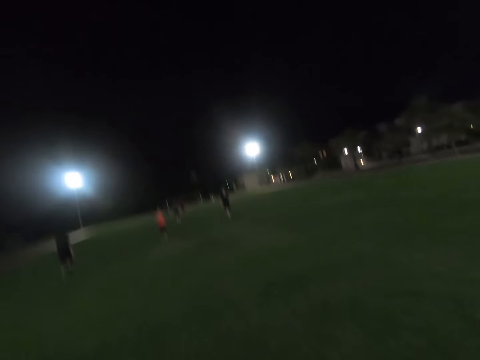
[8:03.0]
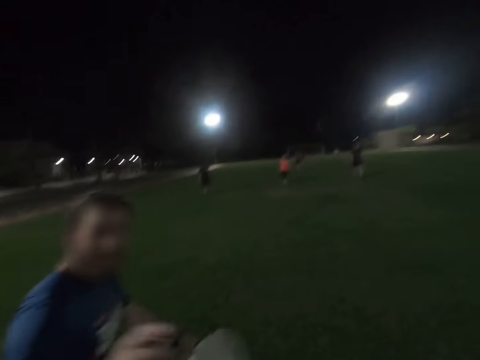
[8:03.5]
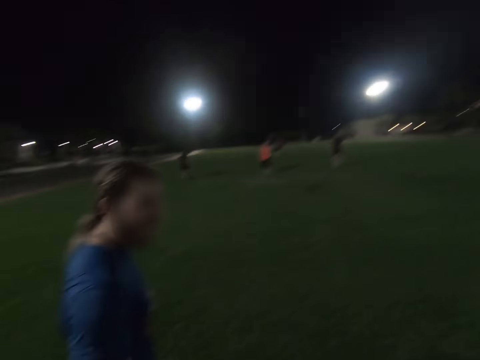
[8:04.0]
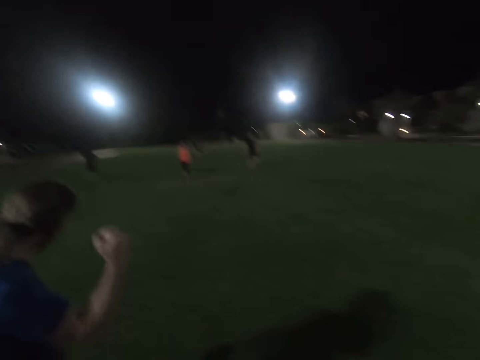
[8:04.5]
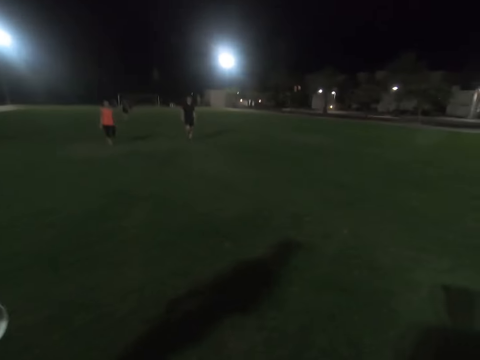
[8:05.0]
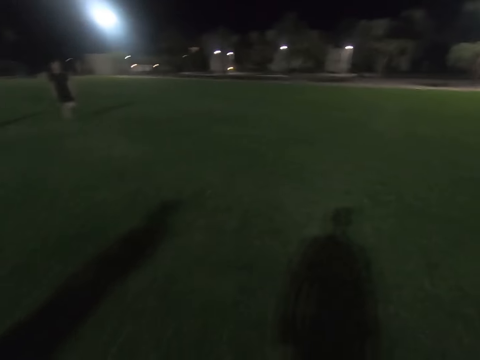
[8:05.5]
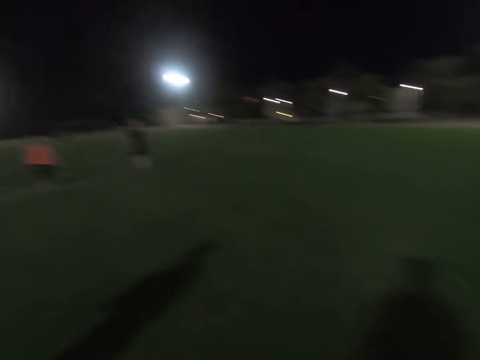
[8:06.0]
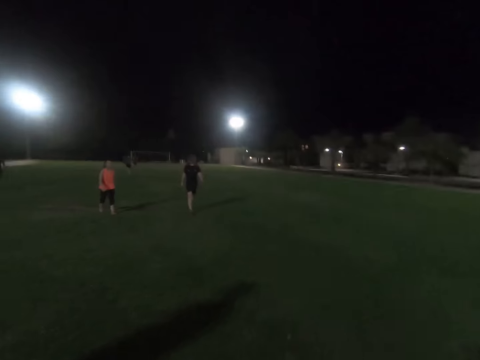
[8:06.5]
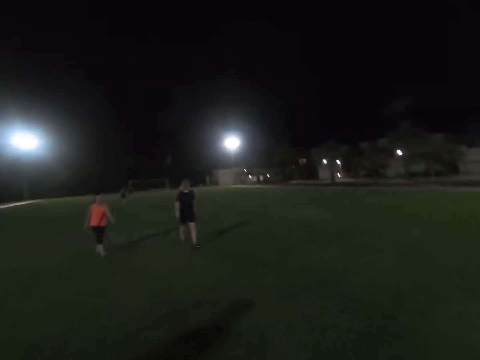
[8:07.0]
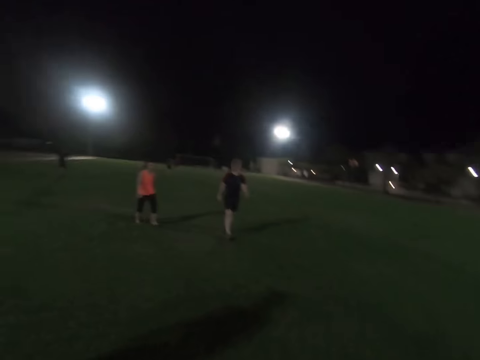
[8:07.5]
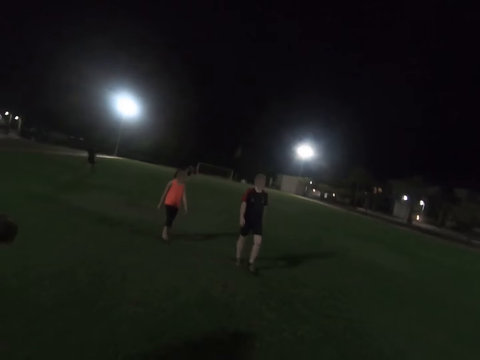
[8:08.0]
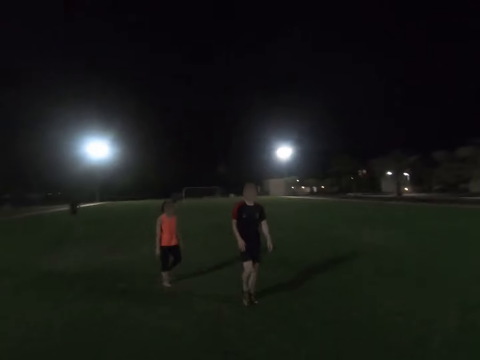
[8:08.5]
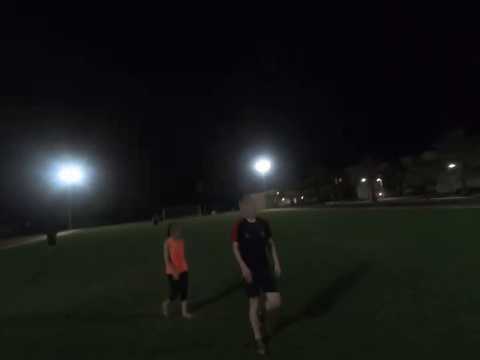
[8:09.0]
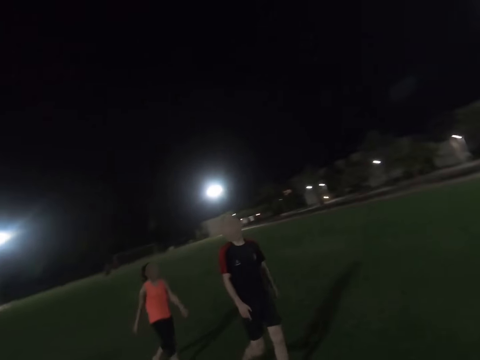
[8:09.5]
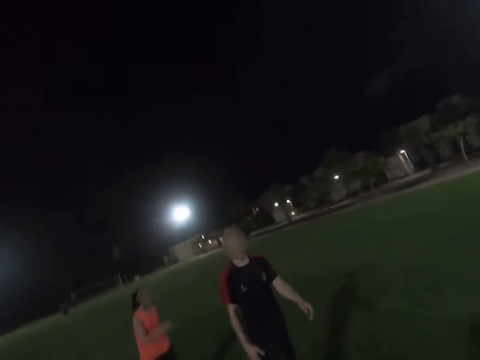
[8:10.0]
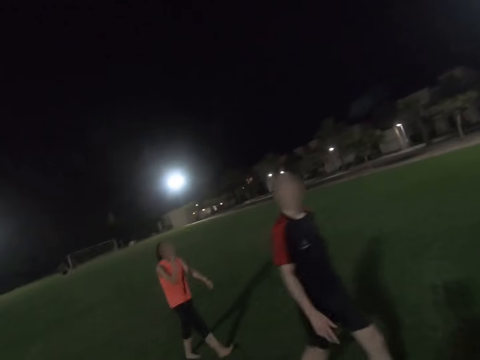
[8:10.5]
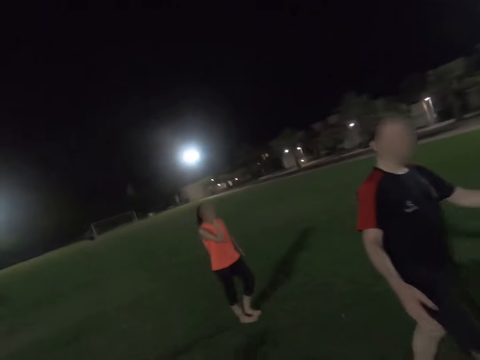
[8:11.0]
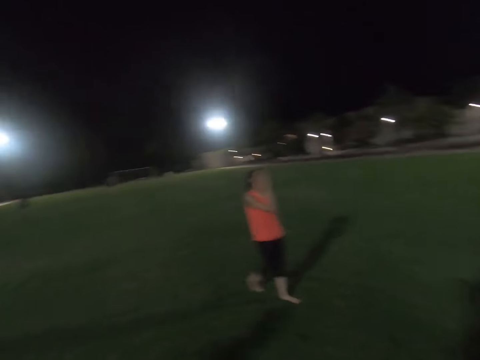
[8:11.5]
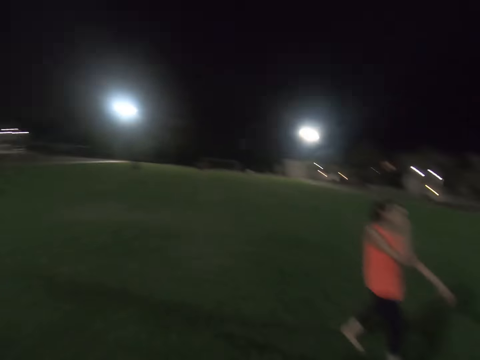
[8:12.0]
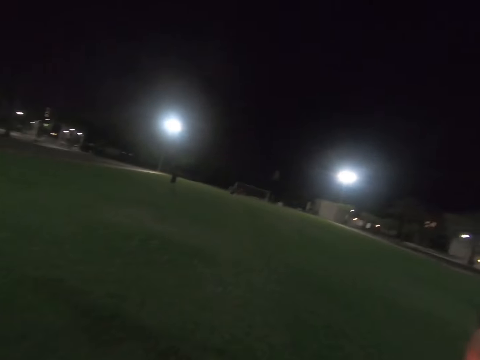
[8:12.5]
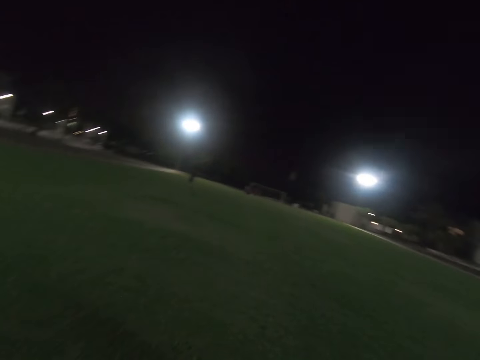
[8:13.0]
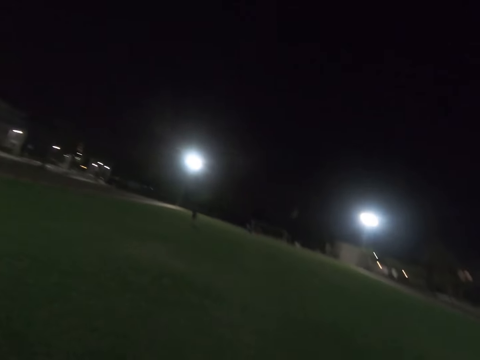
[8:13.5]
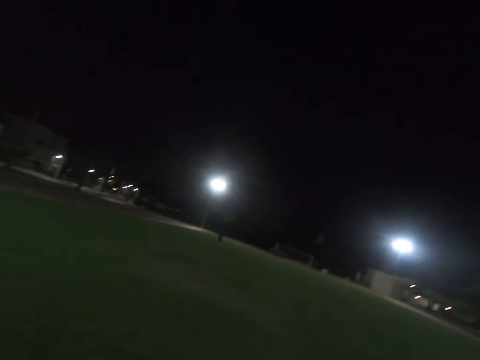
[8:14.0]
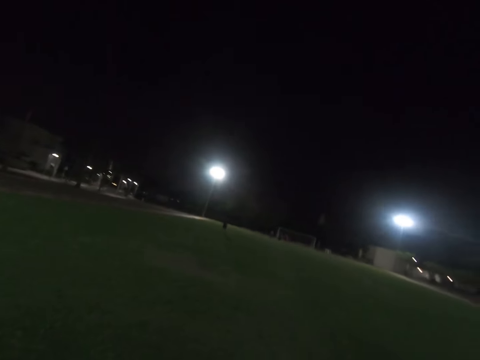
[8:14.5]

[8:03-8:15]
A man holds the frisbee disc. Another man walks around the field. A lady walks around the field.

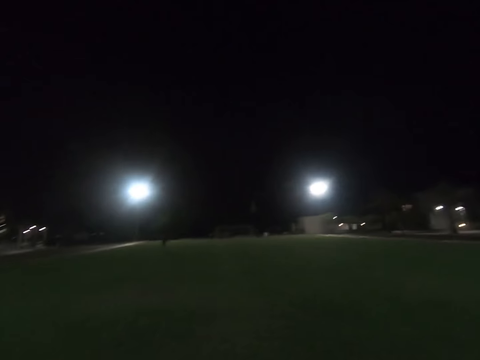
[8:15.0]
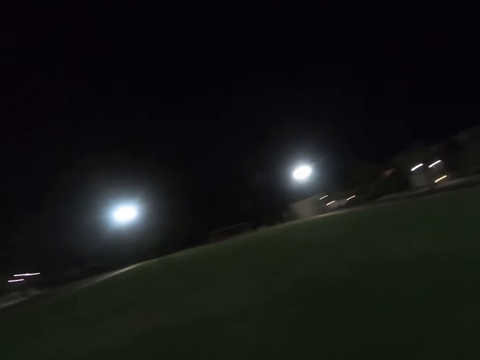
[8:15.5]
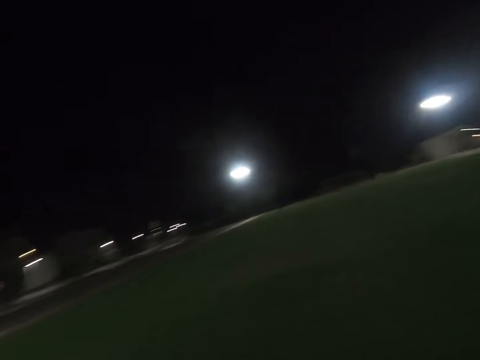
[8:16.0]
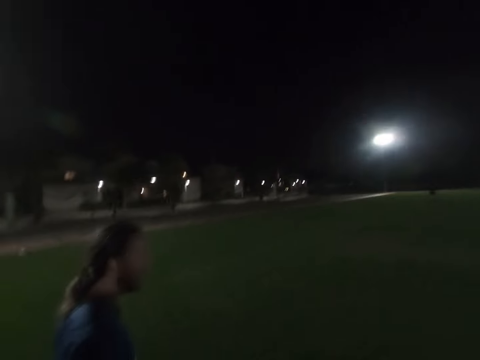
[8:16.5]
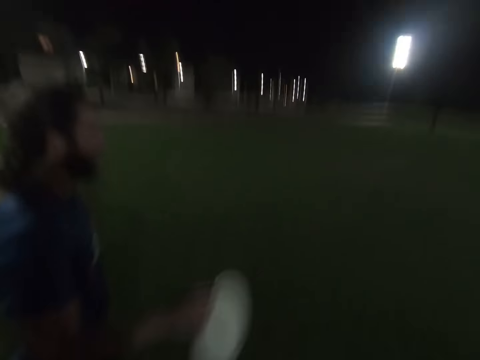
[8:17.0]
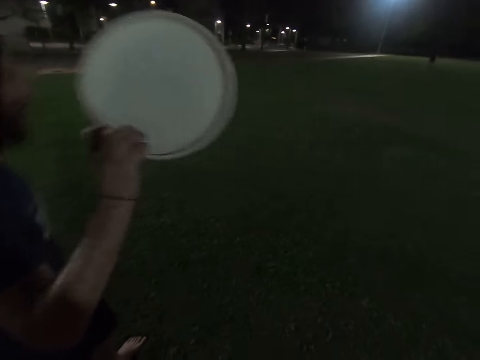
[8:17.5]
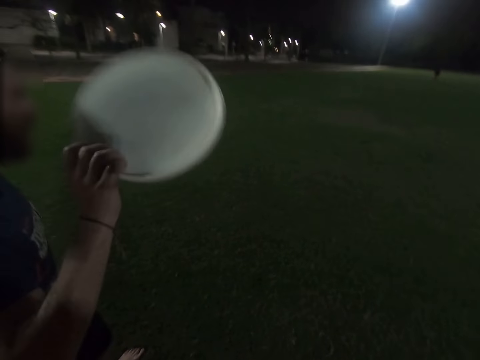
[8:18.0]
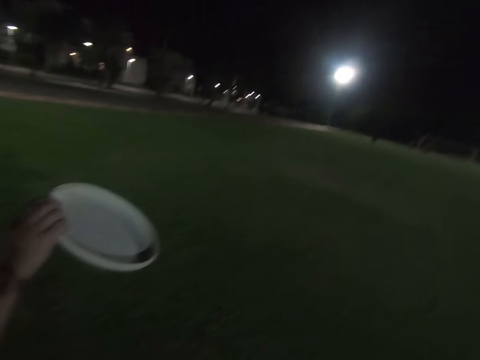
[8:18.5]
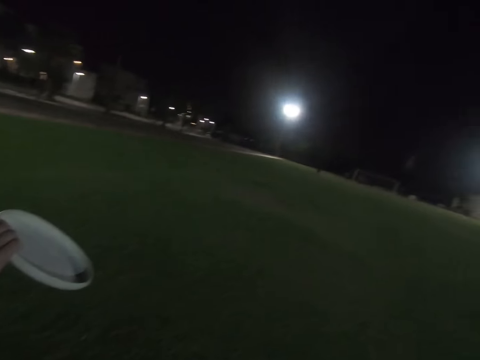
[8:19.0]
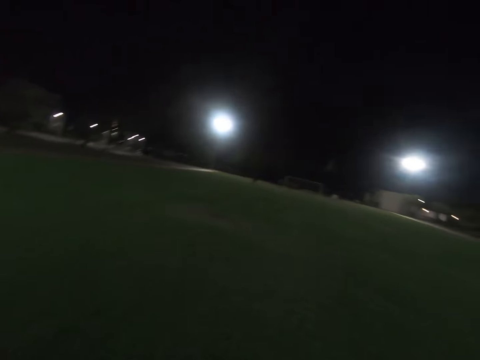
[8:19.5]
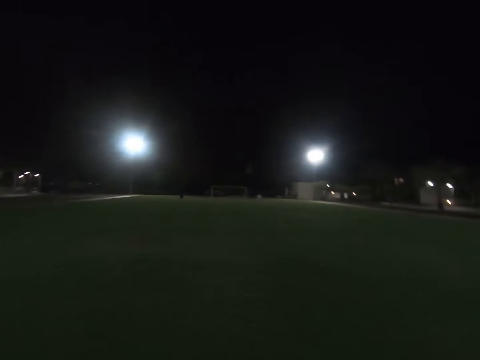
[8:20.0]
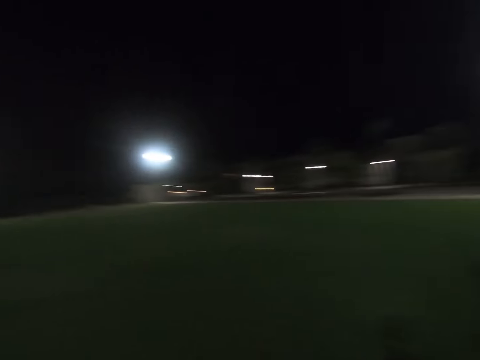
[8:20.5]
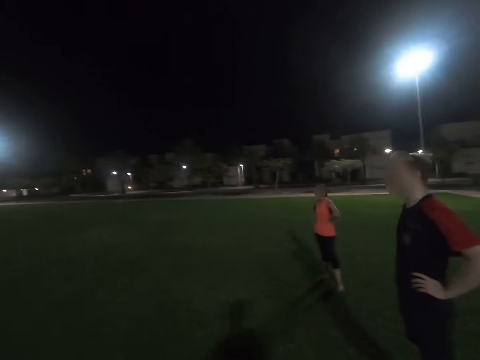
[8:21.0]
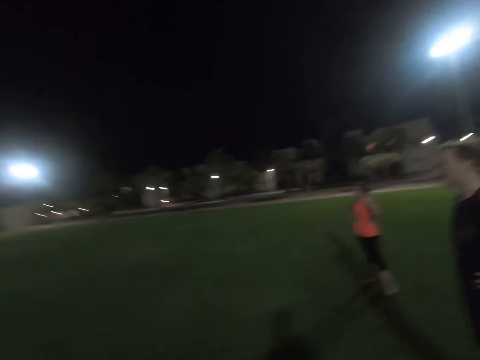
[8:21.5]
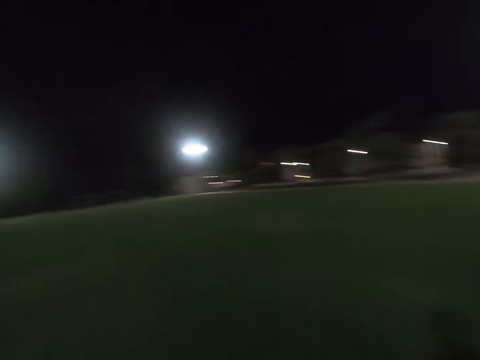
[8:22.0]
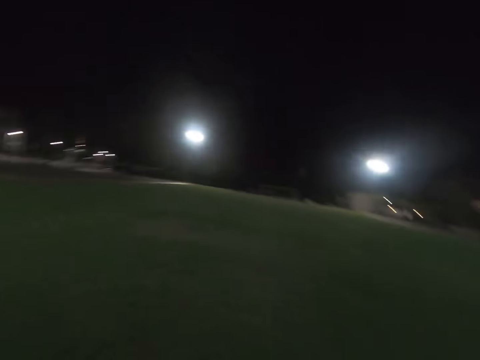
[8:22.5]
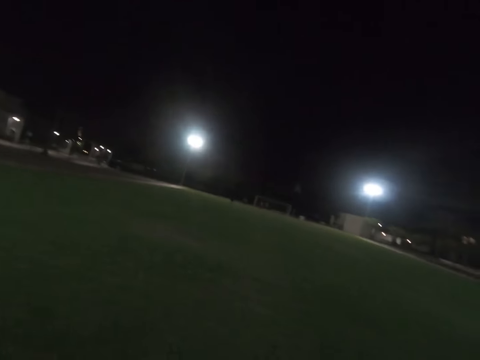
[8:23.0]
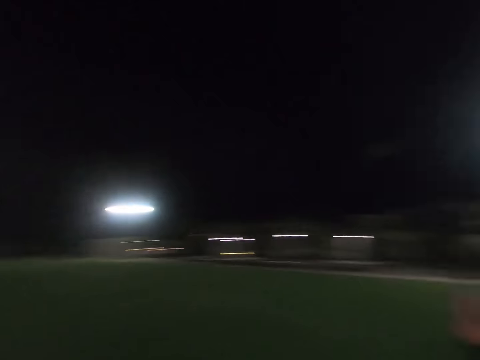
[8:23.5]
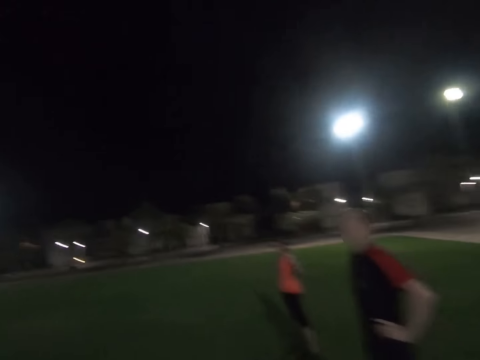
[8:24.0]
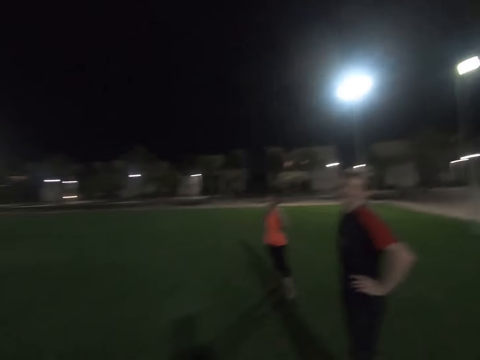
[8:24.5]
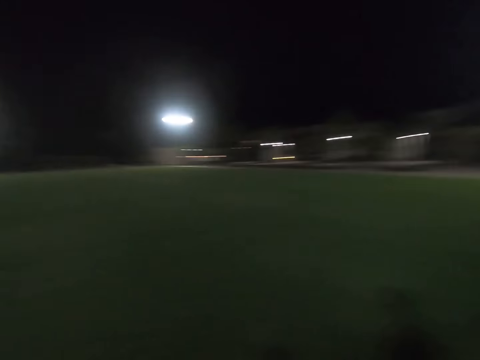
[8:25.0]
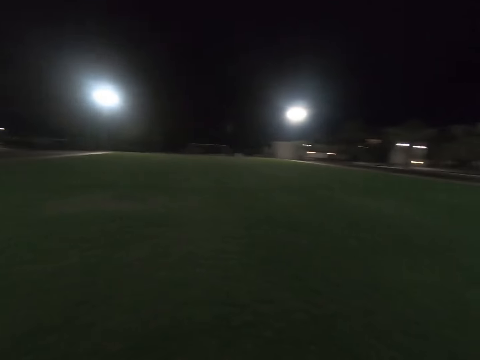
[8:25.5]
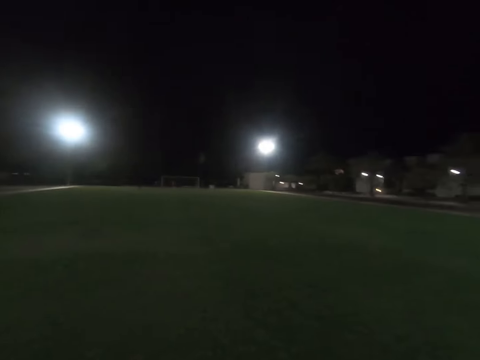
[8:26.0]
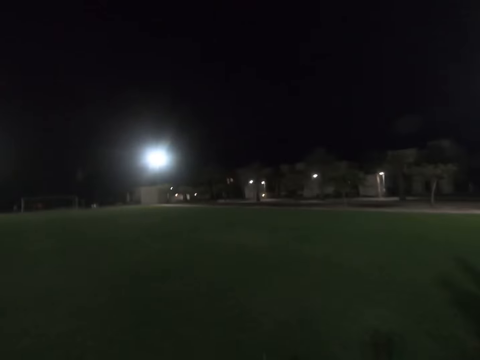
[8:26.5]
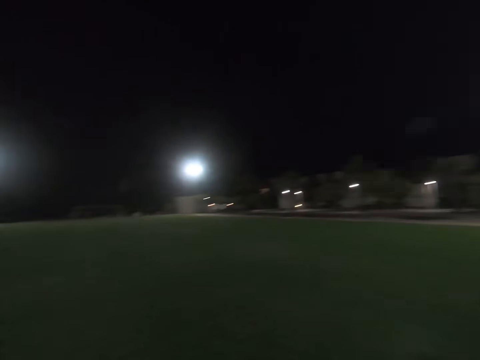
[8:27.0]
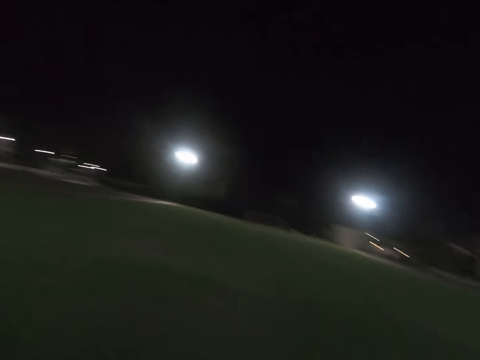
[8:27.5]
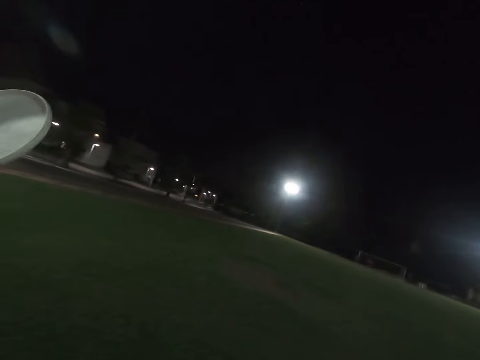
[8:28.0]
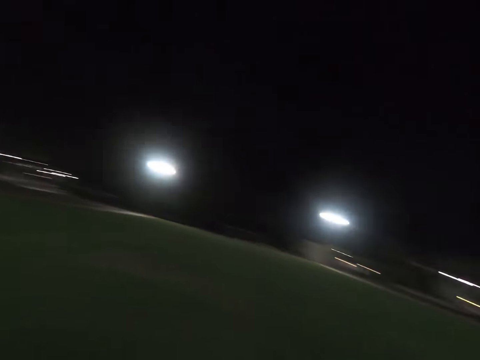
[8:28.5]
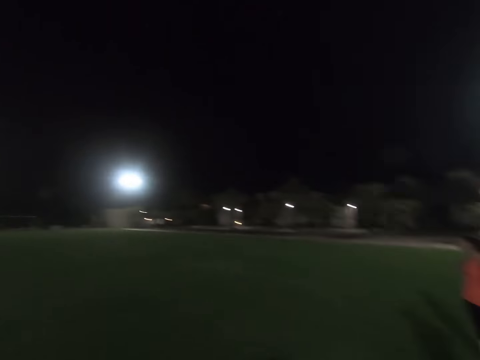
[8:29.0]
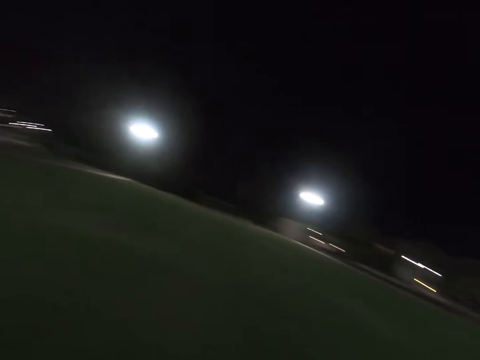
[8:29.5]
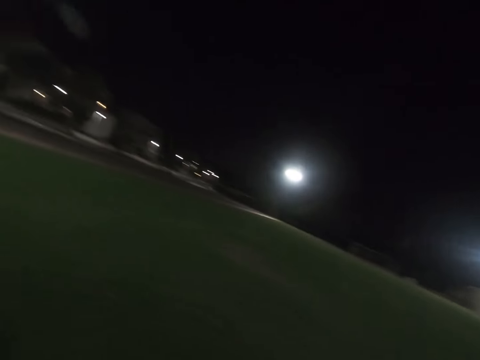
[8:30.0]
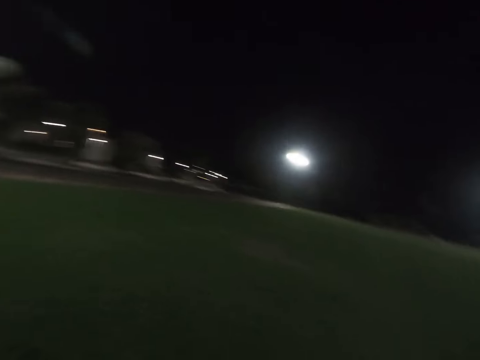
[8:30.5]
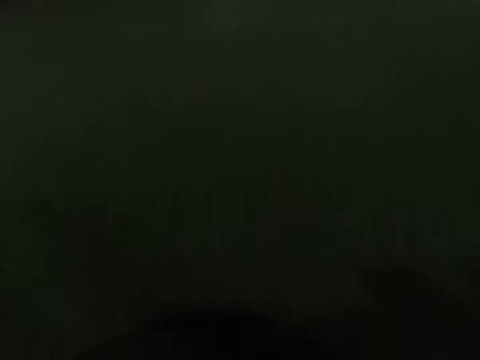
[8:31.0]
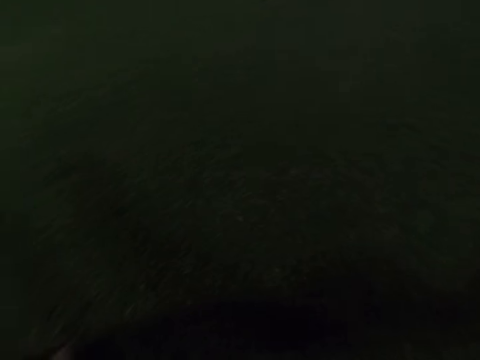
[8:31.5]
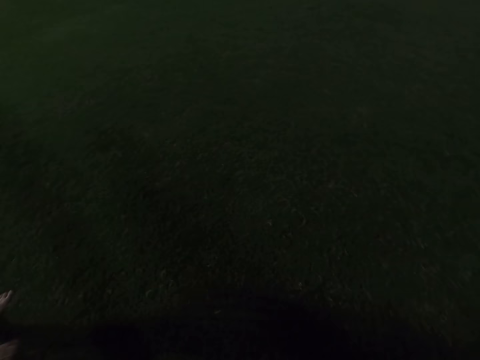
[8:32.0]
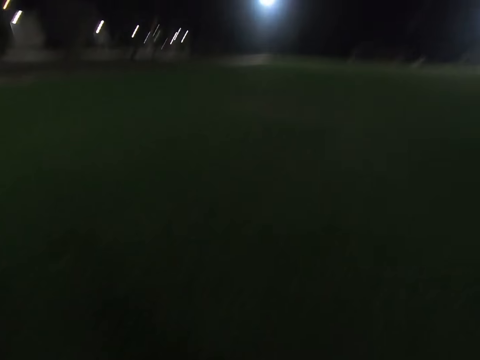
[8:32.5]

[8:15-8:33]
A man holds the frisbee disc. The camera wearer looks around the field. A lady stands in the field. Another man stands in the field. The other man runs around the field. A third man runs around the field.
